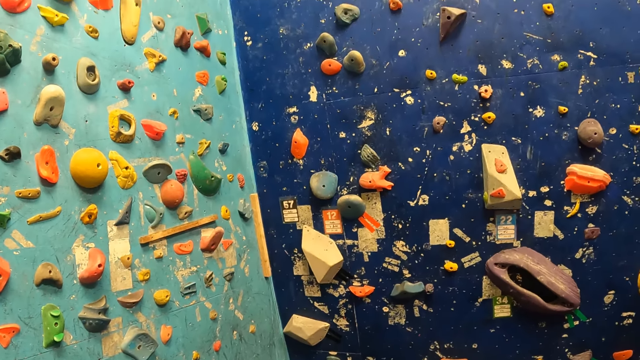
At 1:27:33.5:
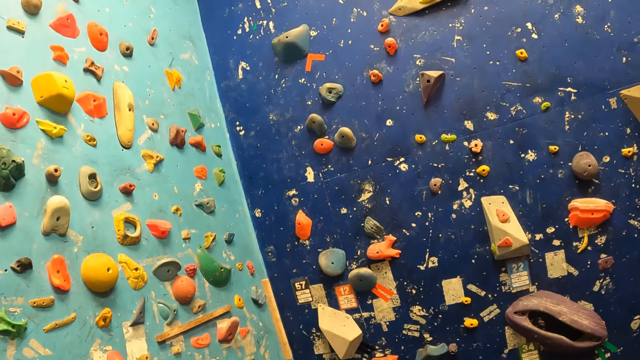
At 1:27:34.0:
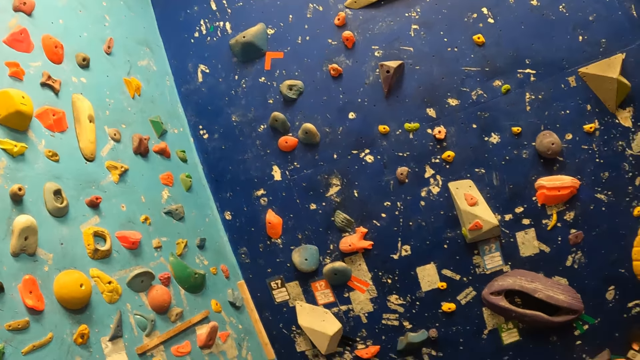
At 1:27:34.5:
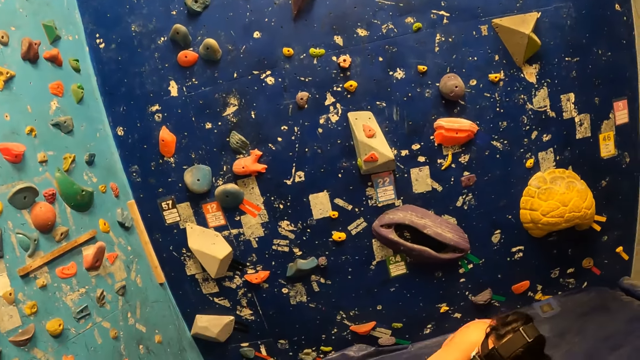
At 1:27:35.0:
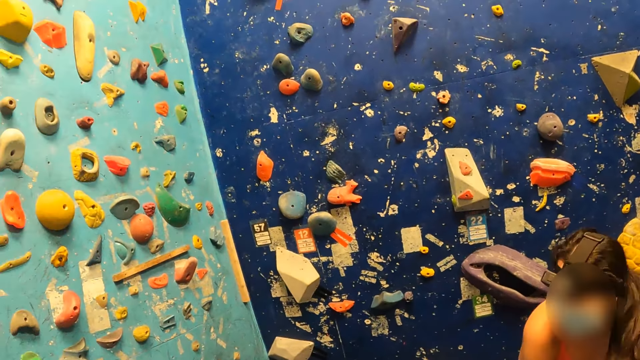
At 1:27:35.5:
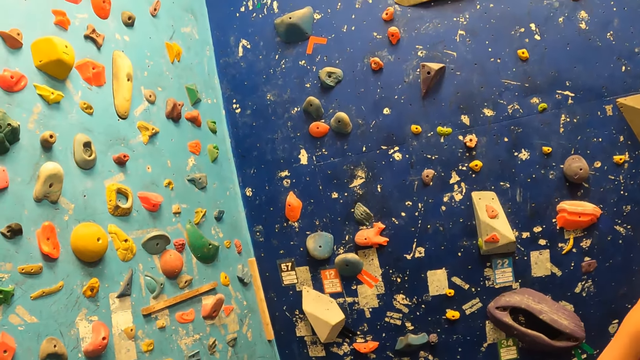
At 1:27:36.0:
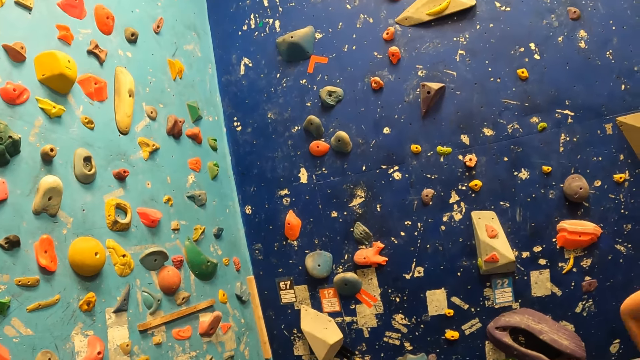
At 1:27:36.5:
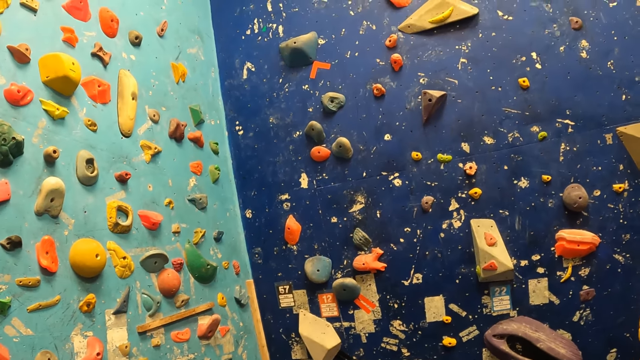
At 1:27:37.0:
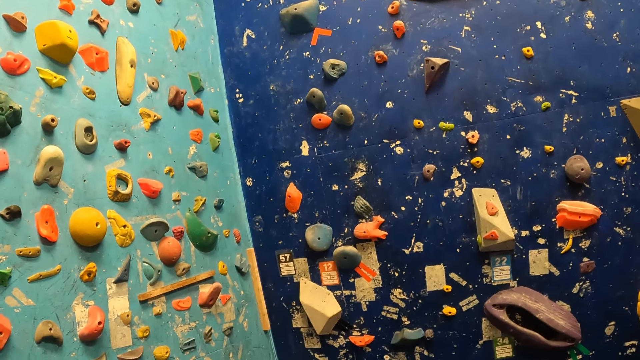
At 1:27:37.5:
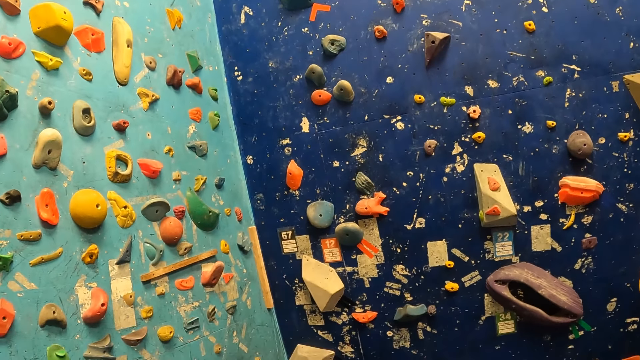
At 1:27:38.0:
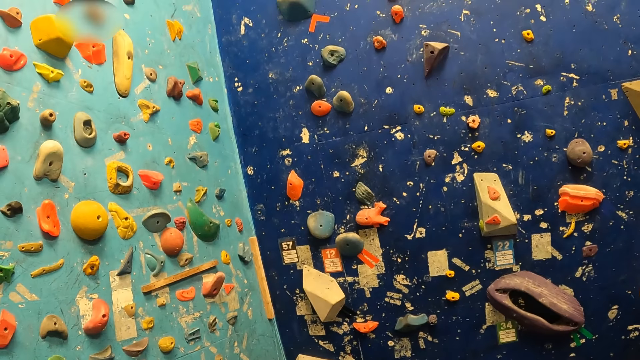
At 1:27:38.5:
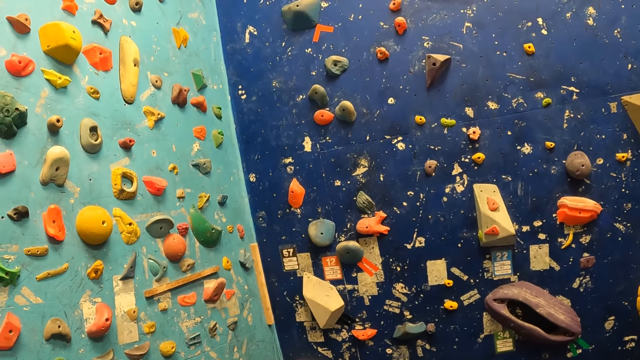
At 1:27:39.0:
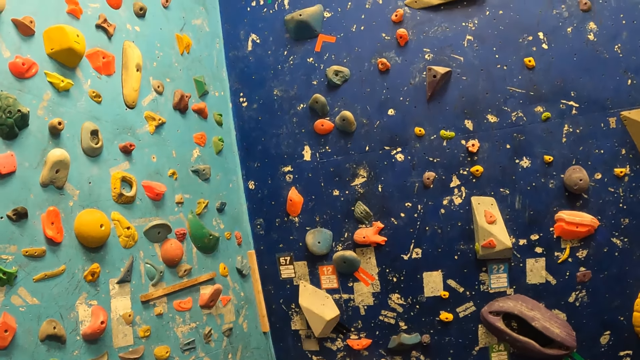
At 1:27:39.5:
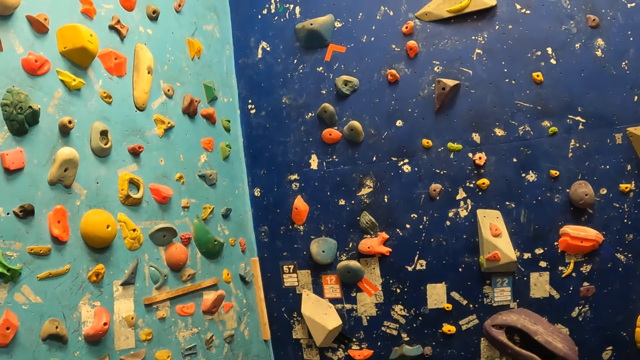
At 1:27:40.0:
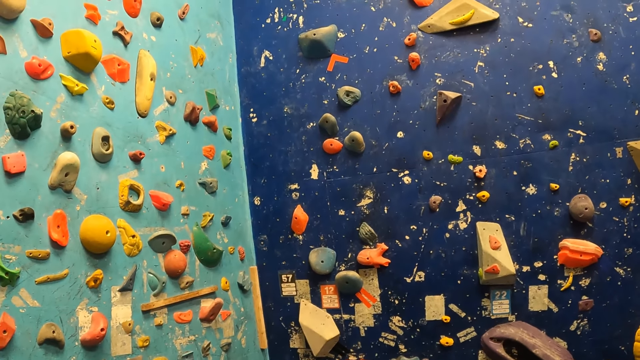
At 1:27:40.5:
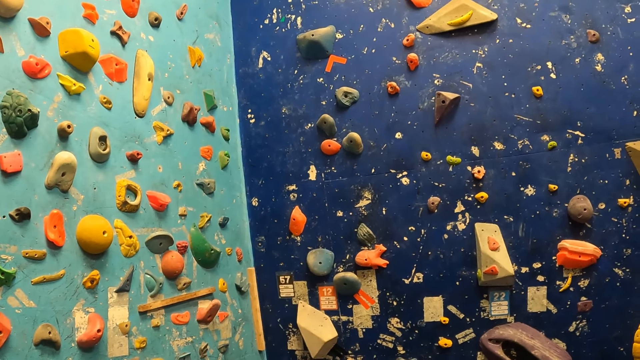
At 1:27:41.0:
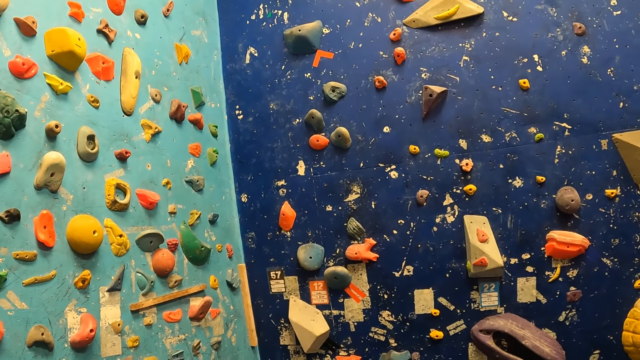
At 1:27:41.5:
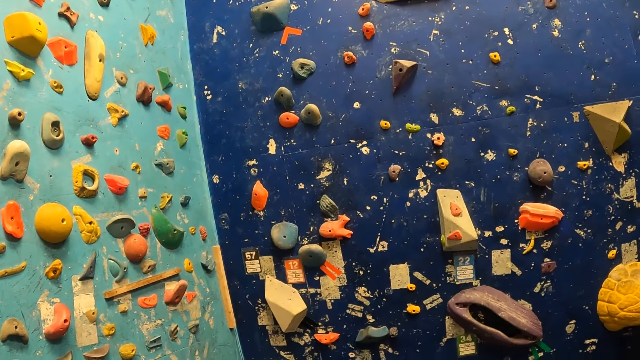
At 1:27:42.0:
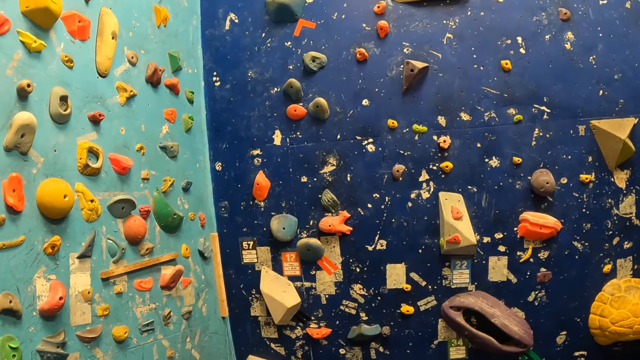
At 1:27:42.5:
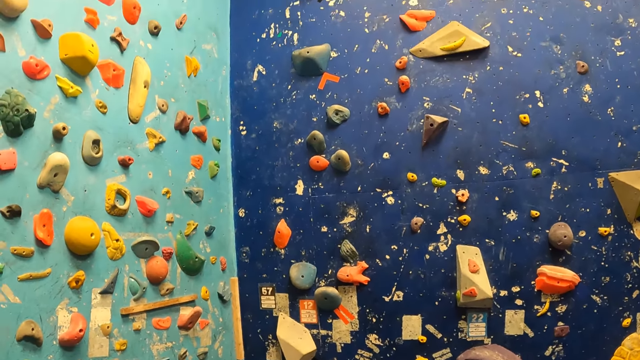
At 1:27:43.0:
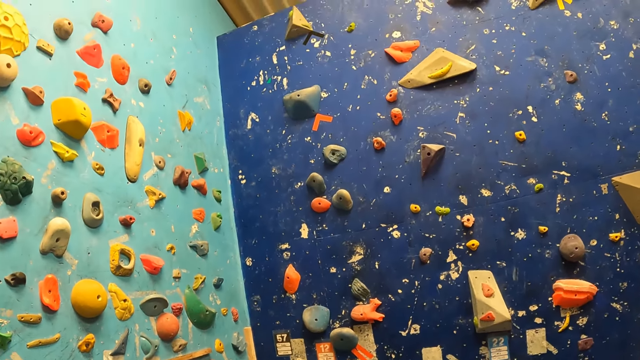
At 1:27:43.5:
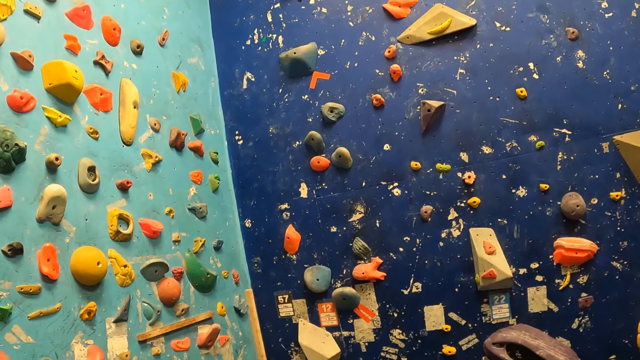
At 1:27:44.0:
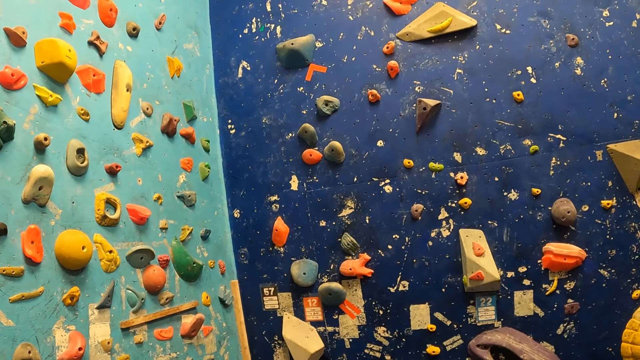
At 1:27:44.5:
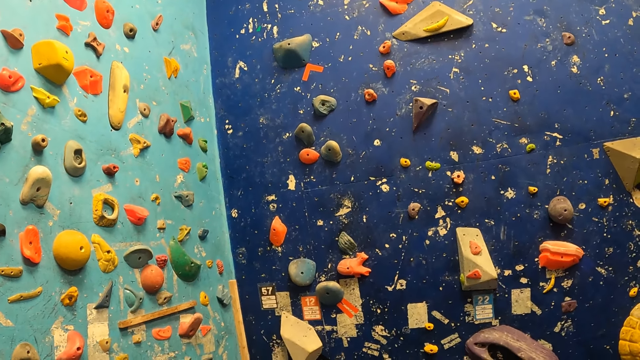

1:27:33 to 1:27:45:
The person stands up.

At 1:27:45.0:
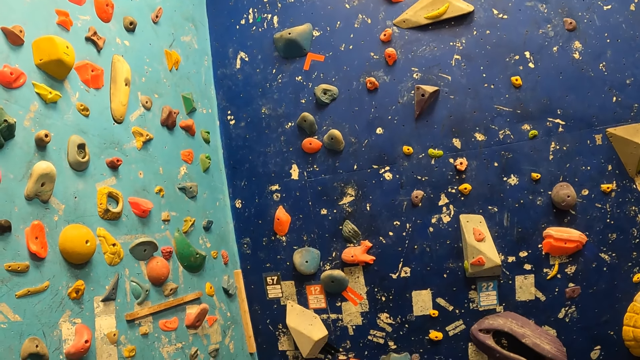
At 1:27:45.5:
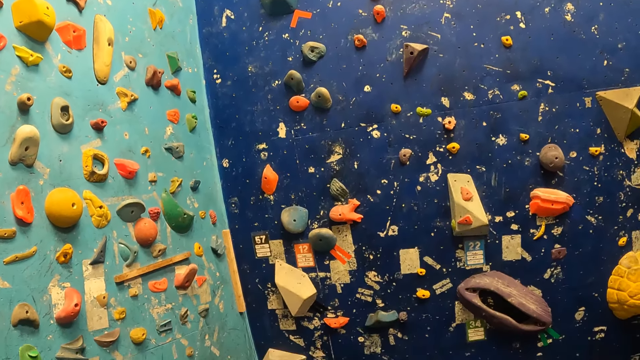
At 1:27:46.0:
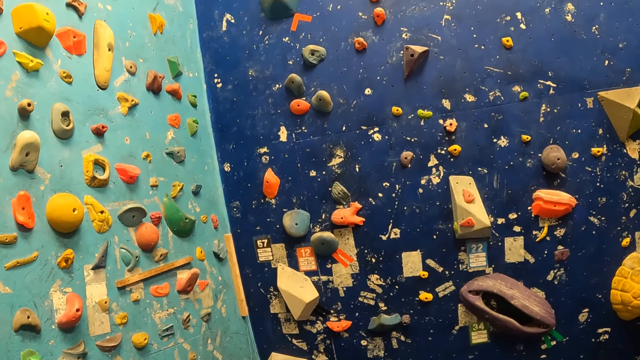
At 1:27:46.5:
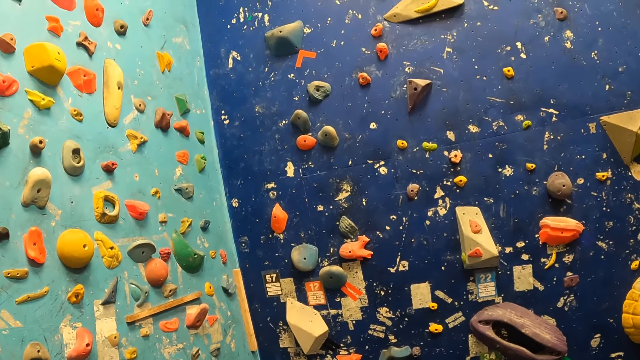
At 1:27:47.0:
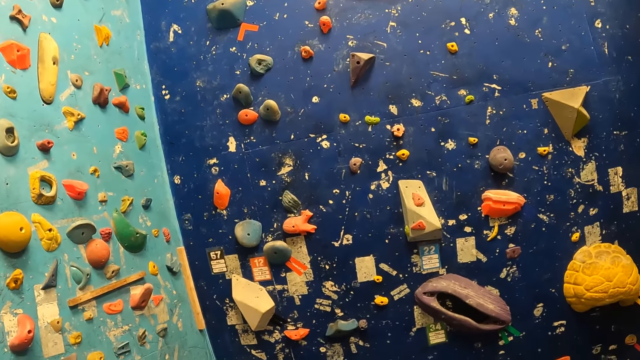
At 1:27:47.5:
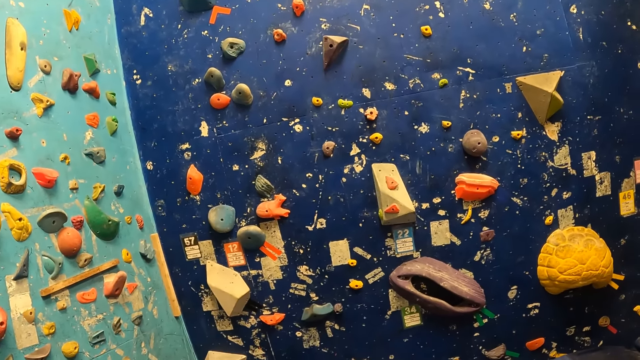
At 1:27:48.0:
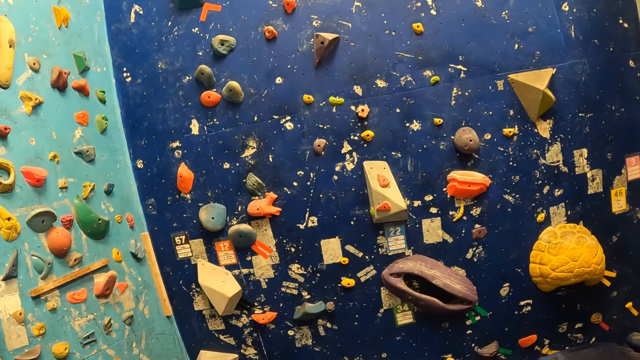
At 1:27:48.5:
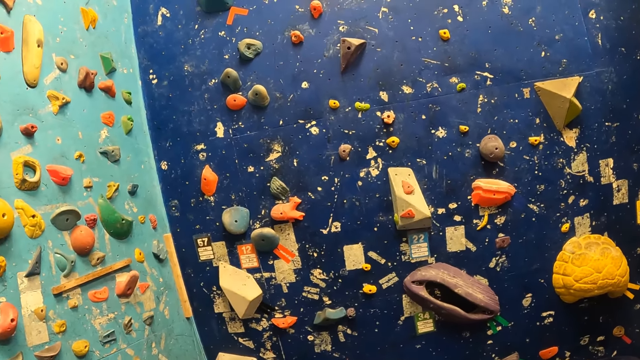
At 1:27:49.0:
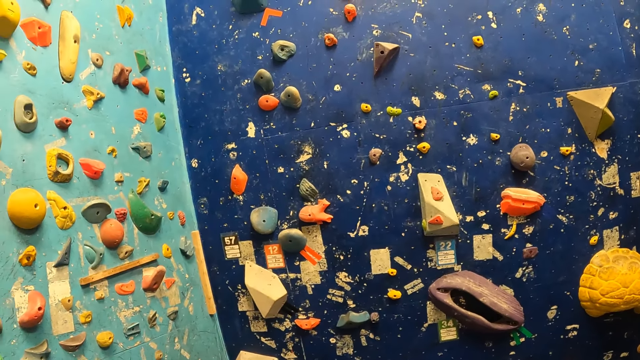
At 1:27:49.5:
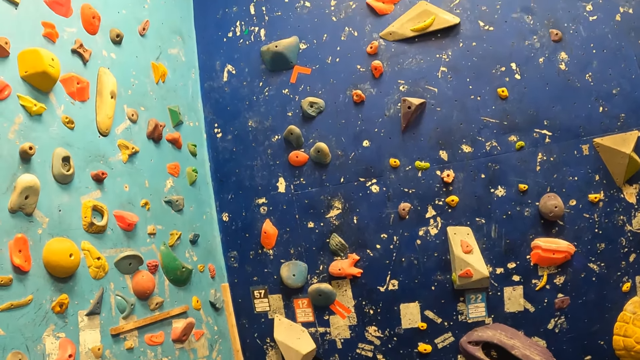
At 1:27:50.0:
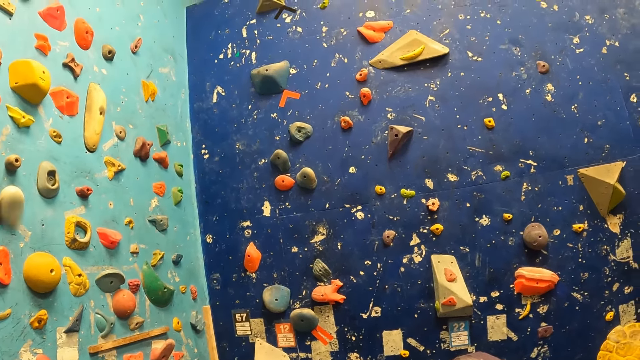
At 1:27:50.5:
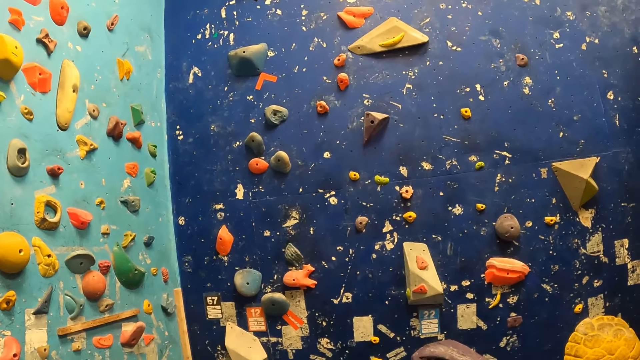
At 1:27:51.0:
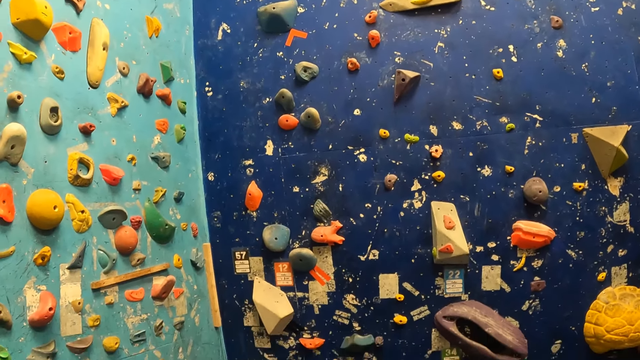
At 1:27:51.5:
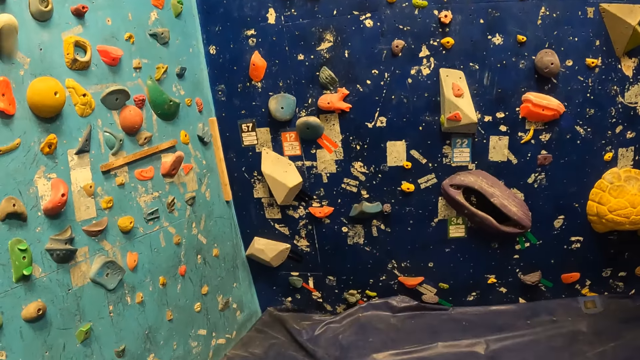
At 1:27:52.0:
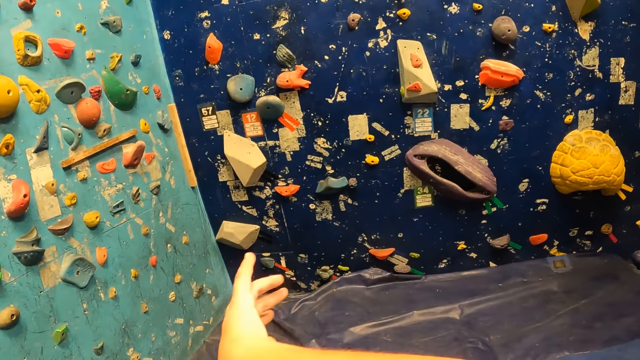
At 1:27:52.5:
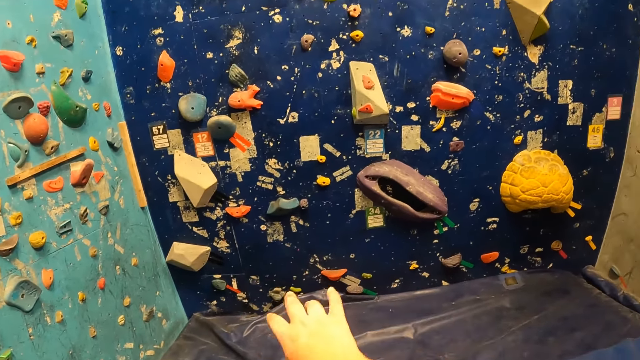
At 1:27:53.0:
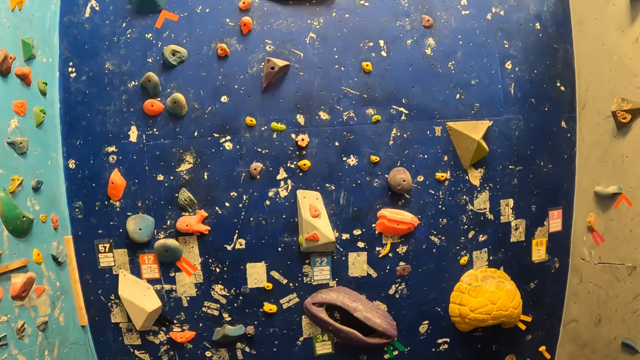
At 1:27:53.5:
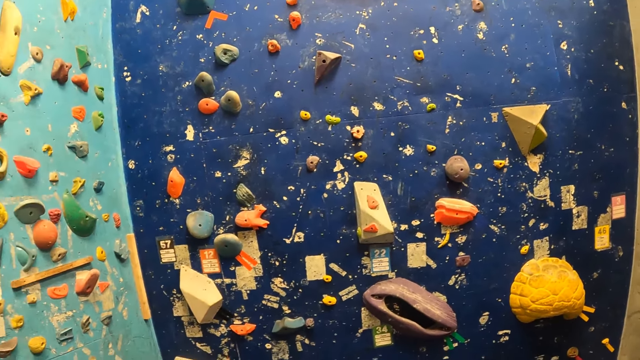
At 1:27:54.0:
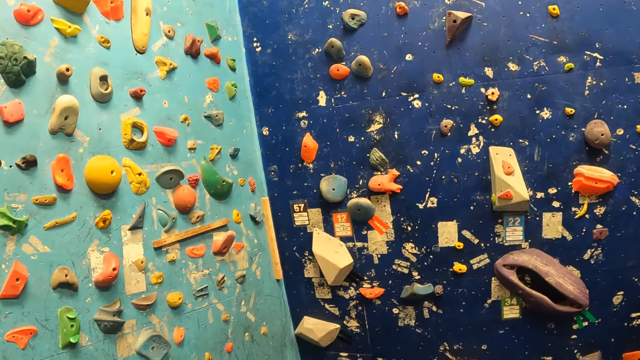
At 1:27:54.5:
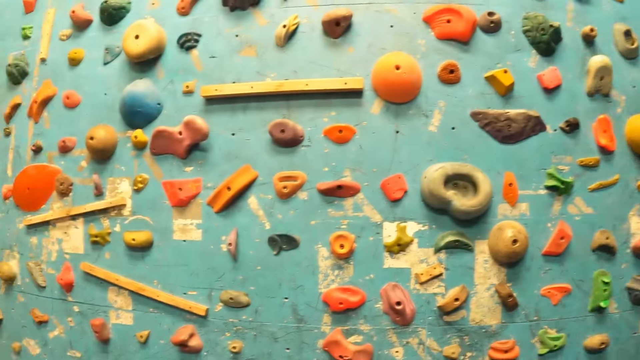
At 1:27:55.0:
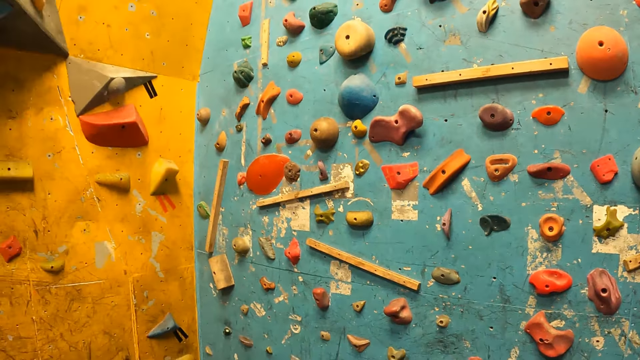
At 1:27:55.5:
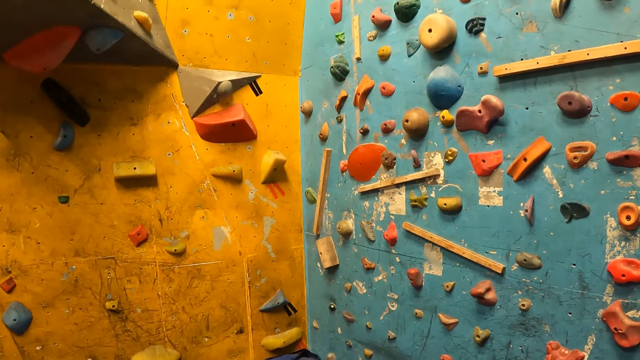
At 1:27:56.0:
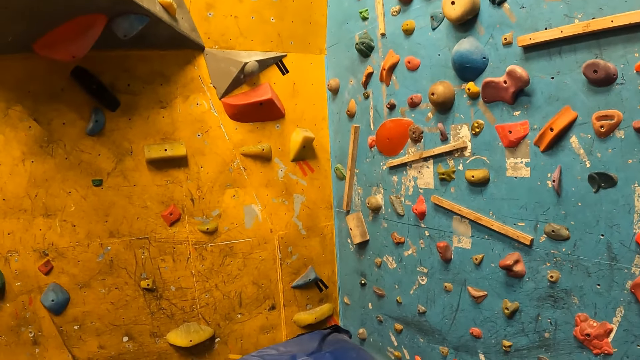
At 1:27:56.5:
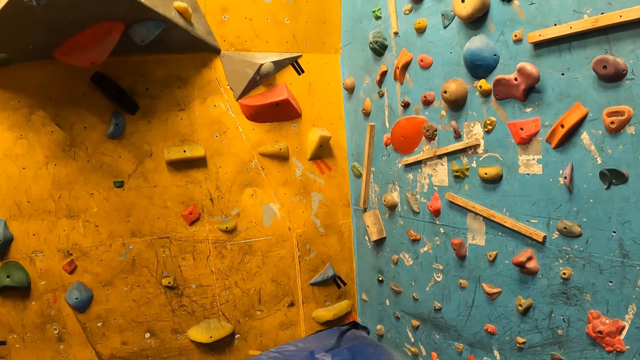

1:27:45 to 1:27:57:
The camera wearer communicates. They look around.
